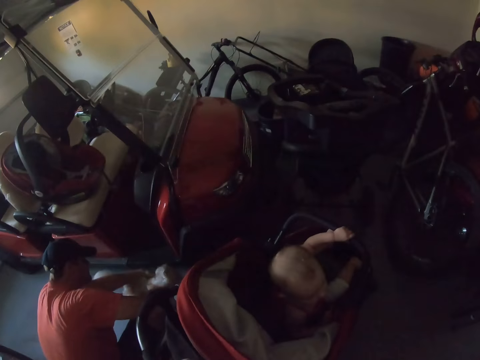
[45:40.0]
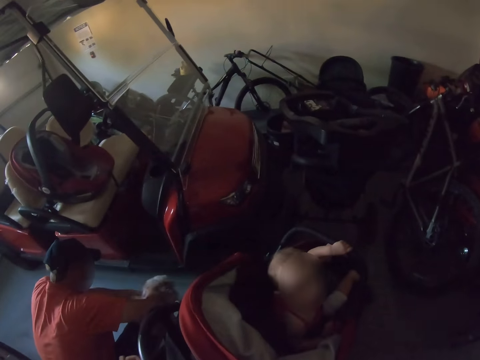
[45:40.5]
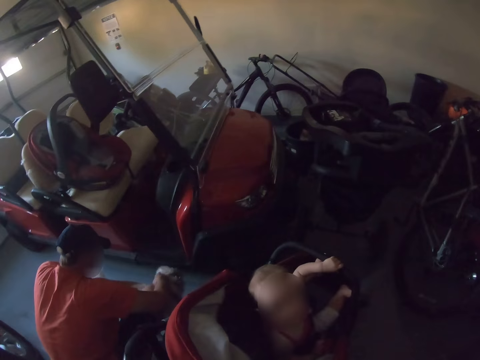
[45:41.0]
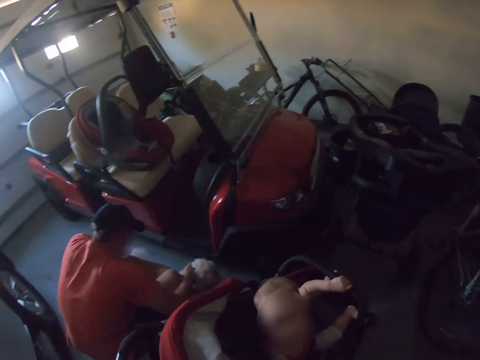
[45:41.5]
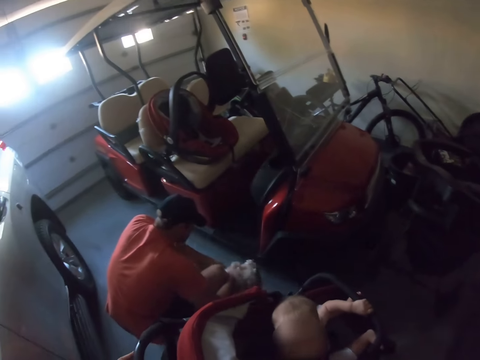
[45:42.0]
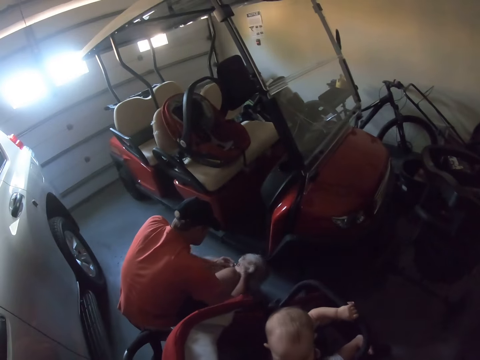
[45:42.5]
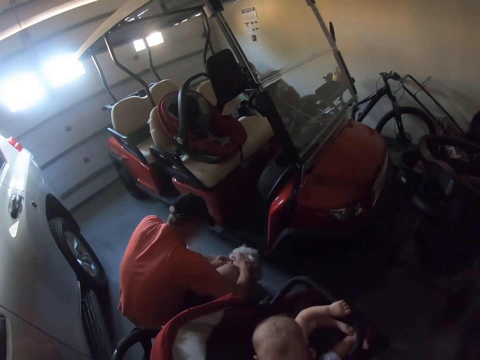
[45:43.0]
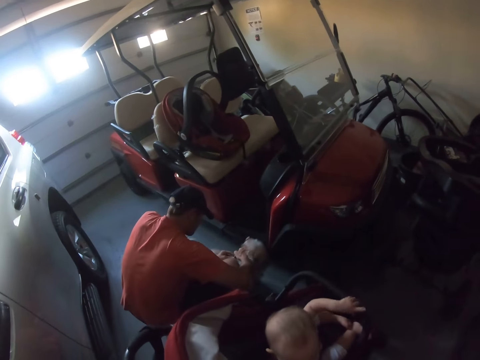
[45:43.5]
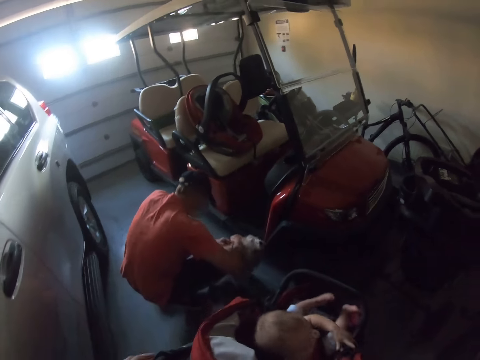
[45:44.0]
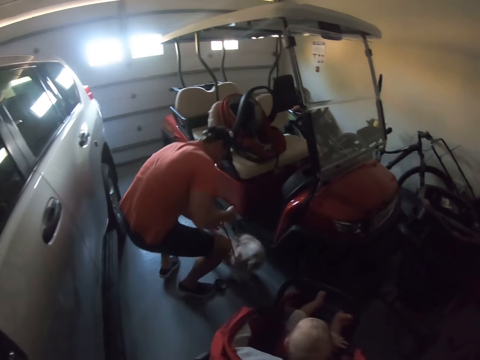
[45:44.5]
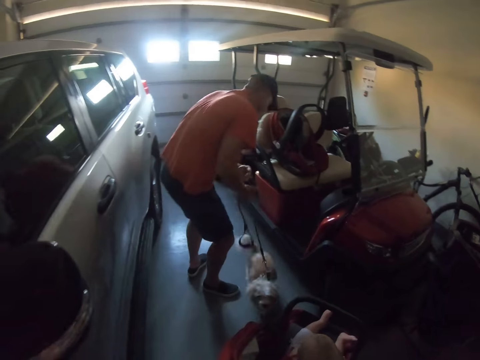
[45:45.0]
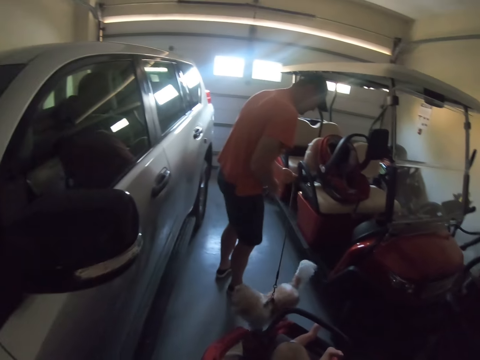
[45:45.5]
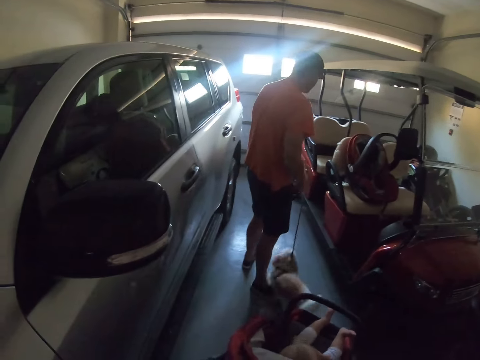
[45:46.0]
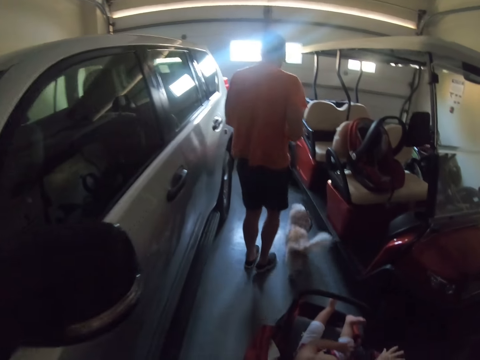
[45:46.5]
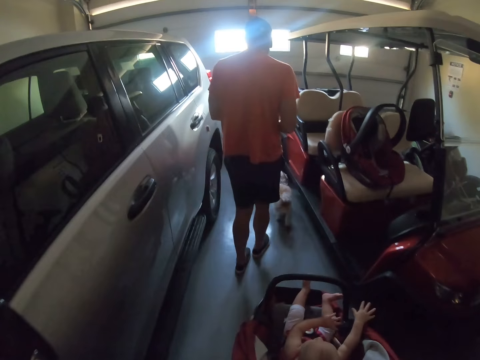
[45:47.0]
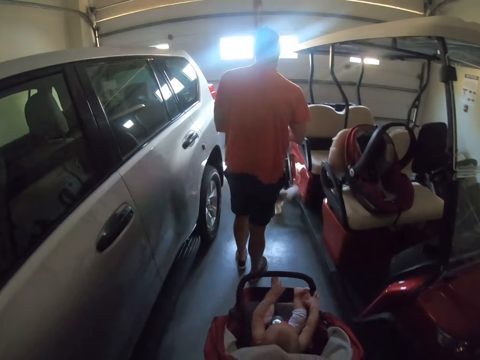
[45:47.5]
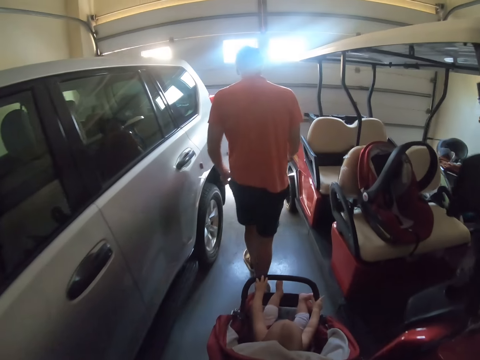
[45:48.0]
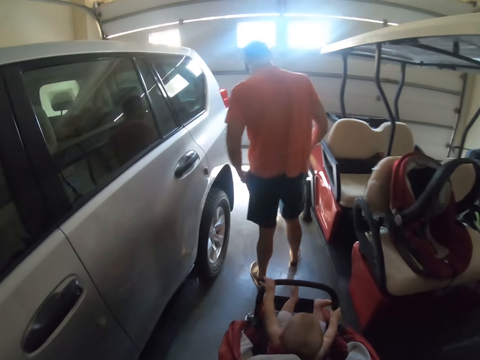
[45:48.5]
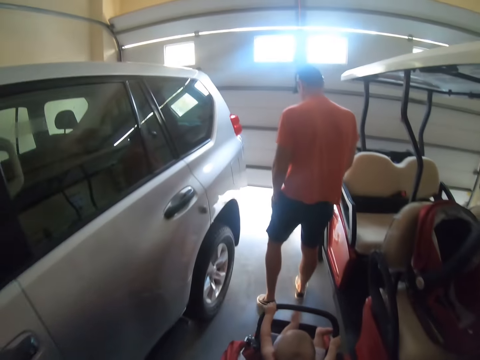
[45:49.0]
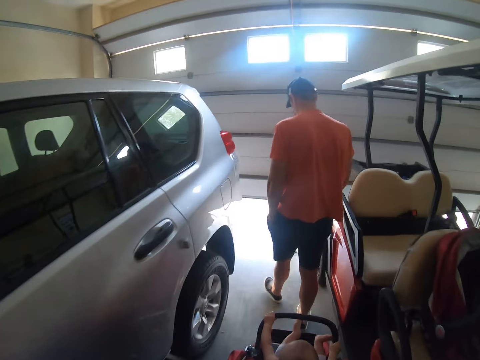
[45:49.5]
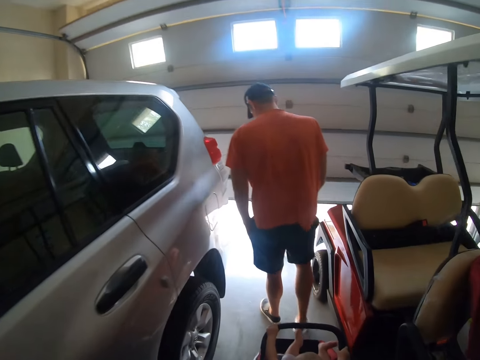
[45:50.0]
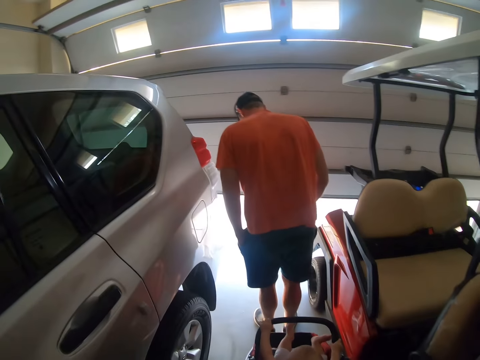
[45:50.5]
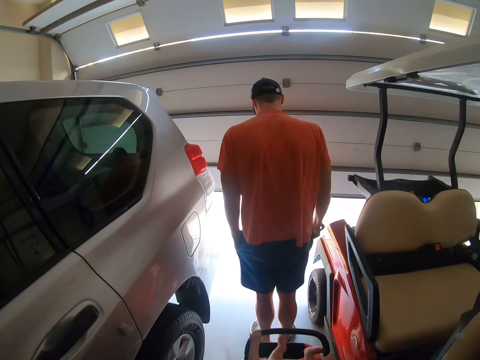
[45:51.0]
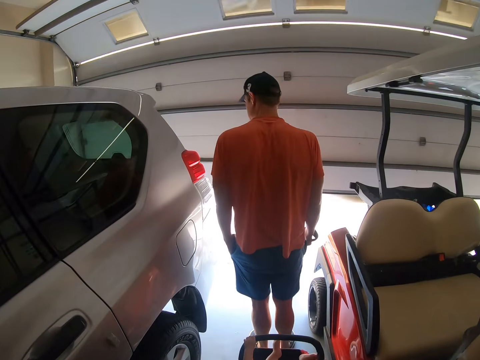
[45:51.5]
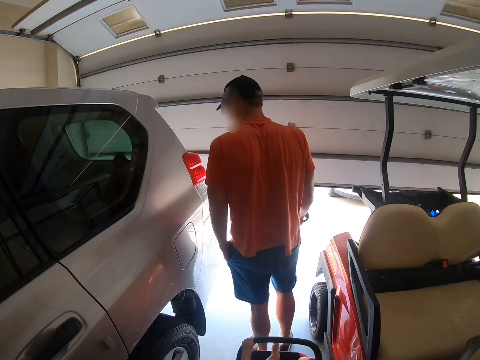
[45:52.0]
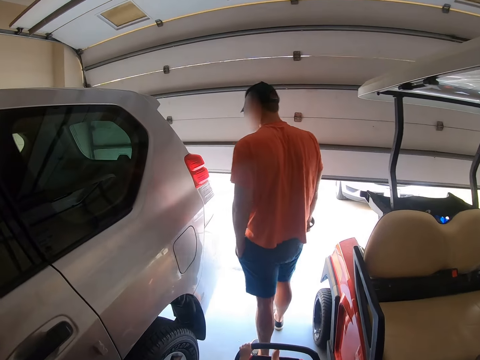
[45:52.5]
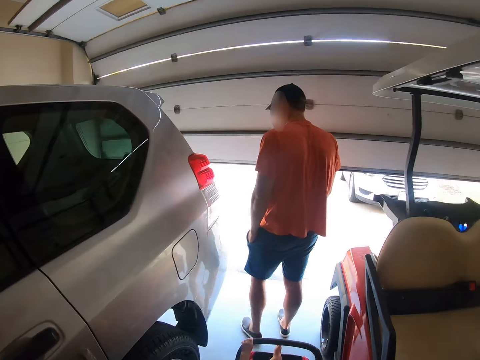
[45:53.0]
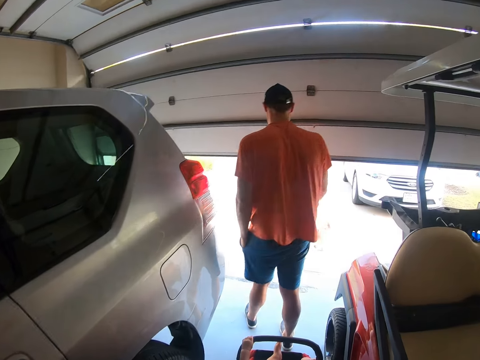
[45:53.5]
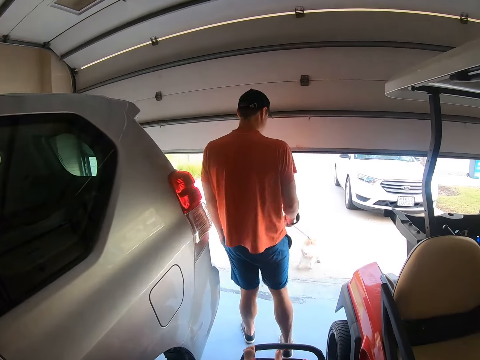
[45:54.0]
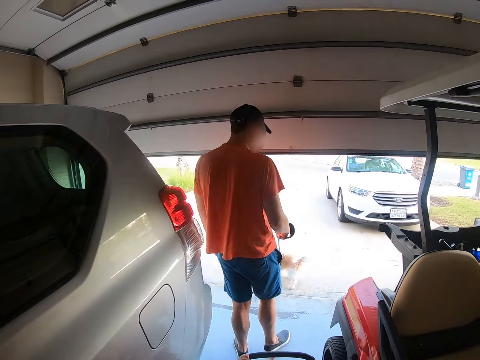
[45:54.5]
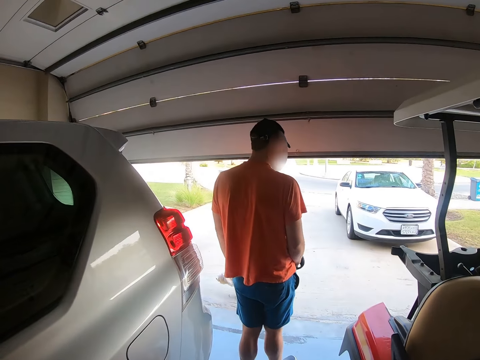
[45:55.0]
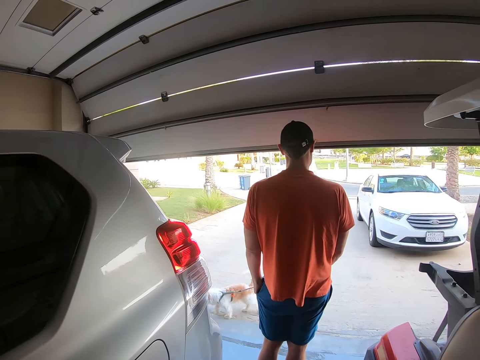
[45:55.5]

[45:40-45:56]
The camera wearer makes a step. A man holds a dog. The camera wearer pulls the baby stroller. They push the baby on the baby stroller. The man pockets. The camera wearer looks at the man. They drive the baby stroller.

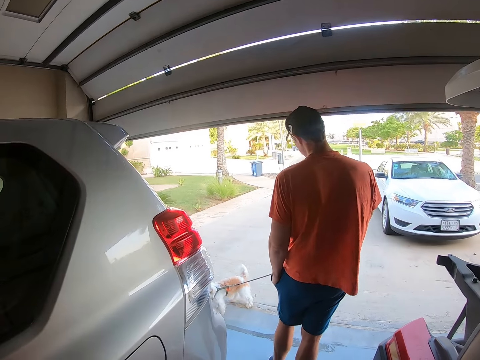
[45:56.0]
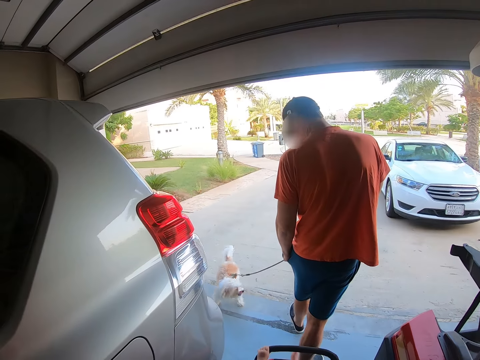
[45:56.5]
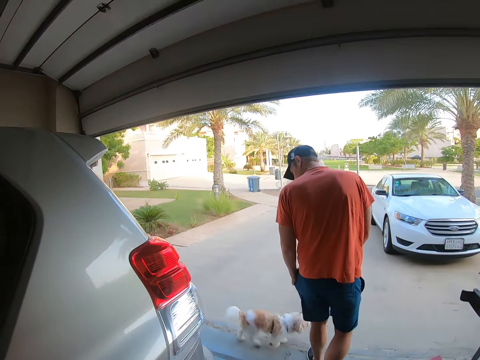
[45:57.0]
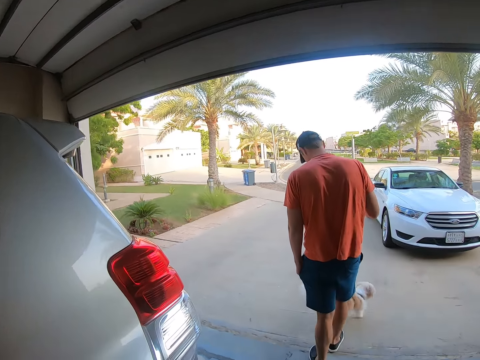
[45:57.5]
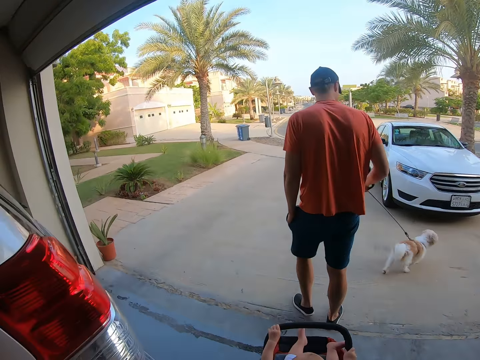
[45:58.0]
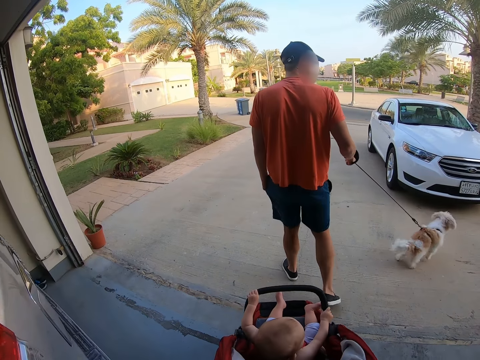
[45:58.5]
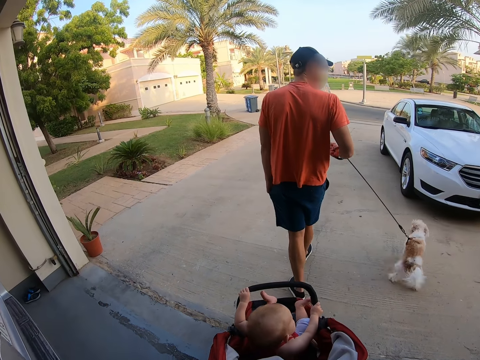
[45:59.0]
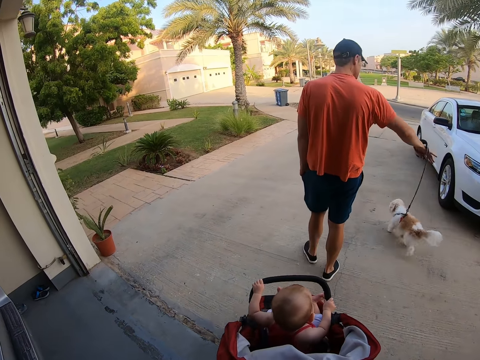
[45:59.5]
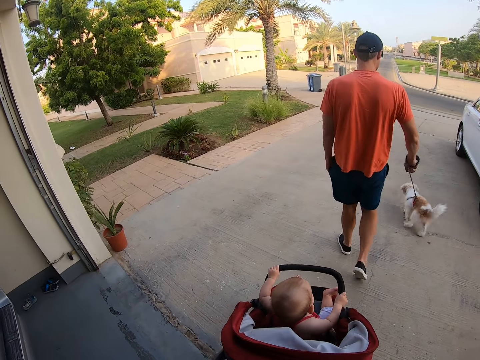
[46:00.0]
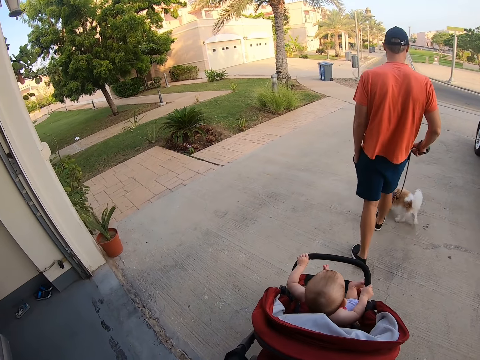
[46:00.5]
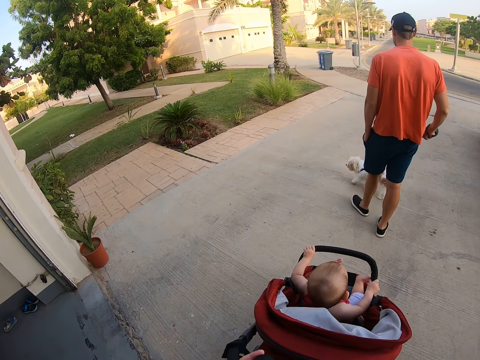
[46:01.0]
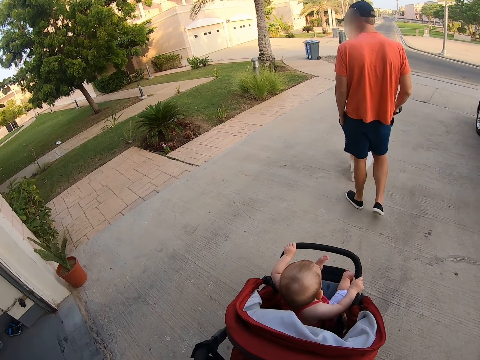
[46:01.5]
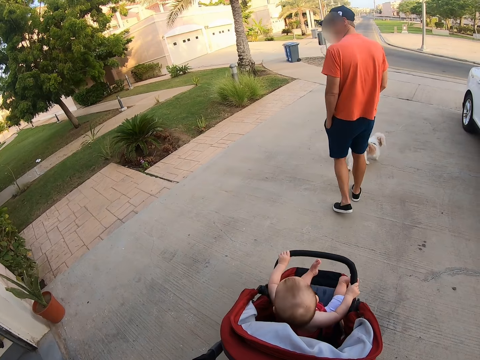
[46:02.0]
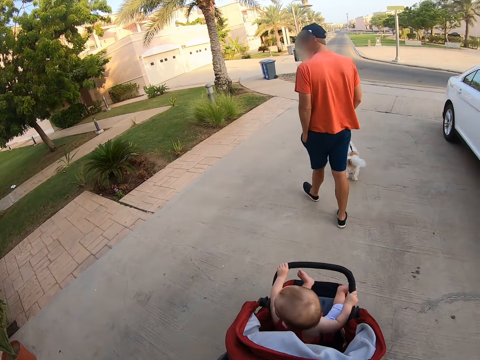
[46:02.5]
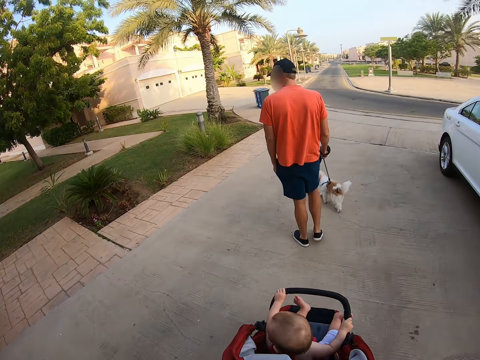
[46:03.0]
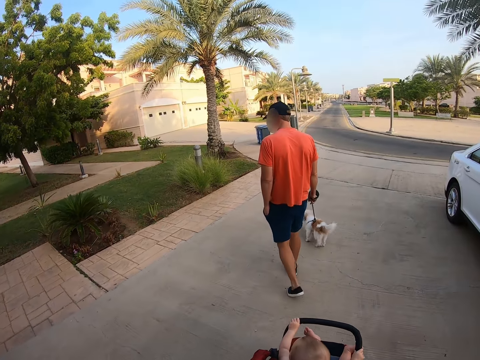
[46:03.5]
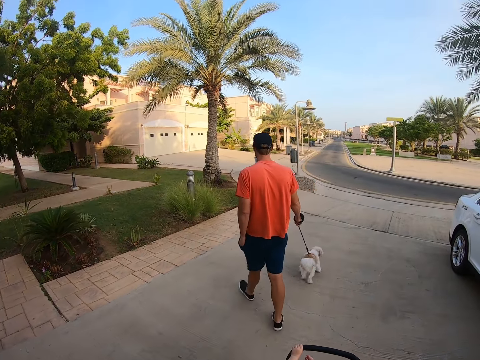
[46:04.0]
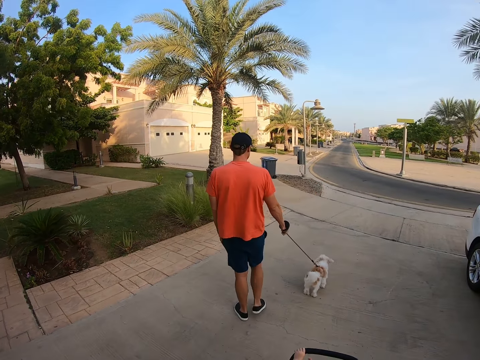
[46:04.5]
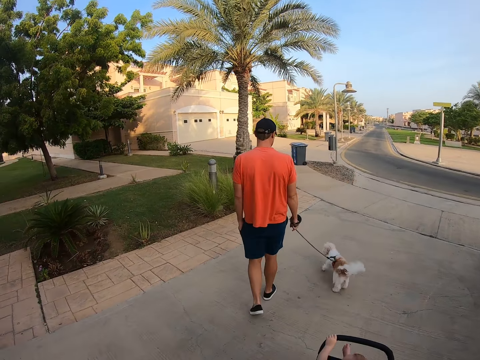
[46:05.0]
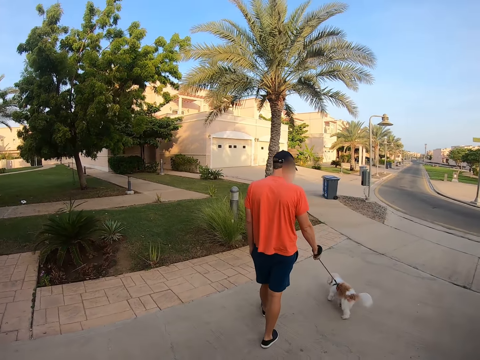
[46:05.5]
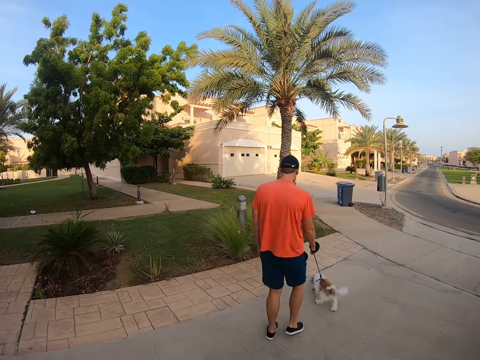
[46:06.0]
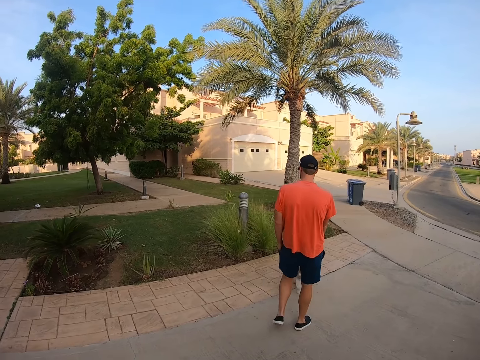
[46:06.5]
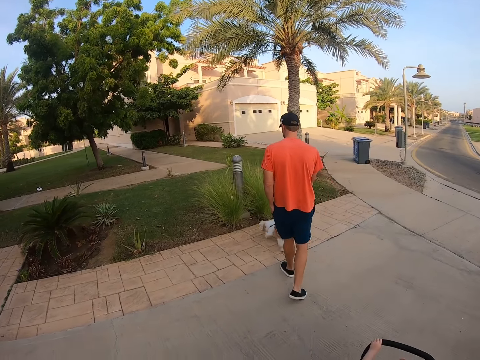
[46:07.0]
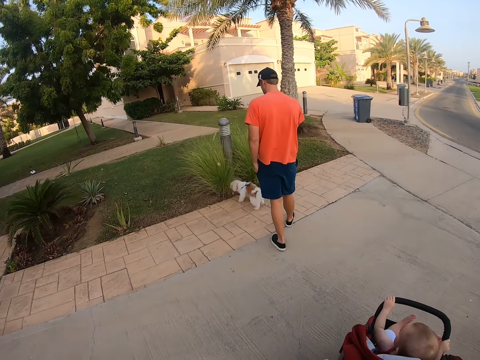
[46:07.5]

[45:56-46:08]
A man walks with a dog. The camera wearer pushes a baby on a baby stroller.
